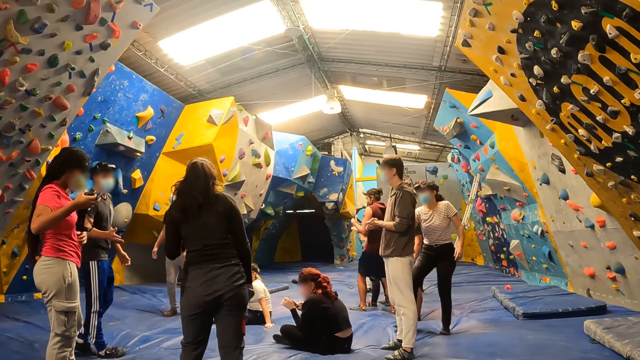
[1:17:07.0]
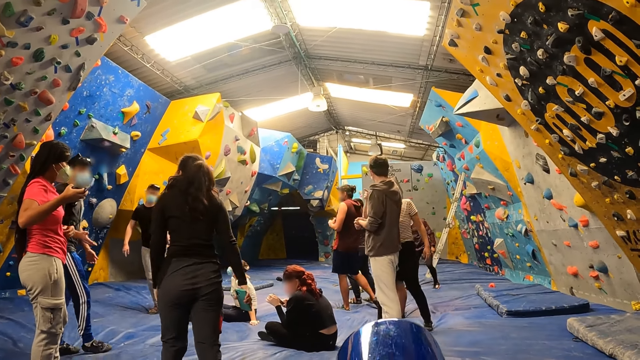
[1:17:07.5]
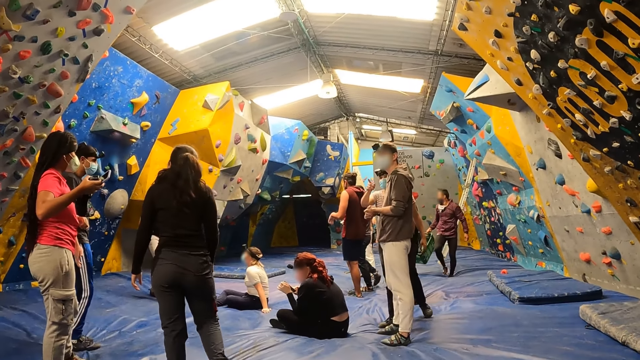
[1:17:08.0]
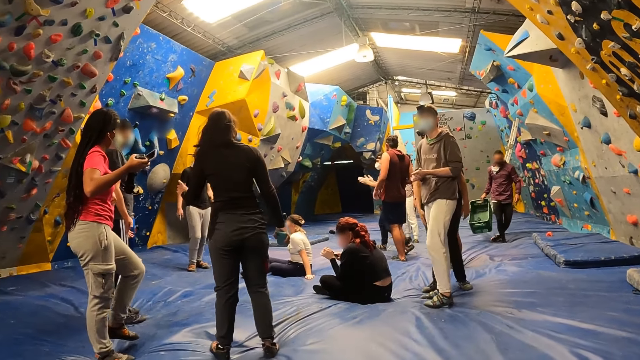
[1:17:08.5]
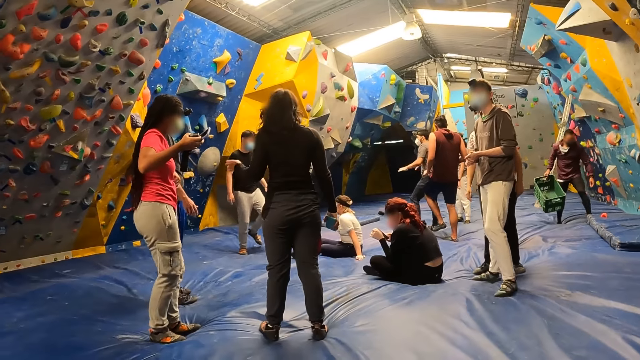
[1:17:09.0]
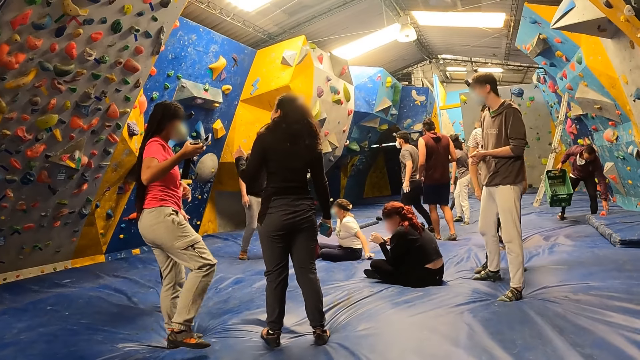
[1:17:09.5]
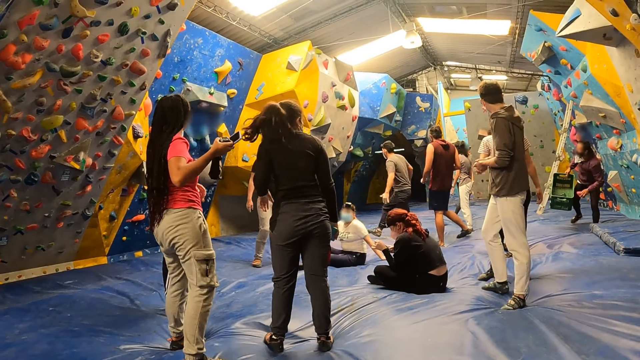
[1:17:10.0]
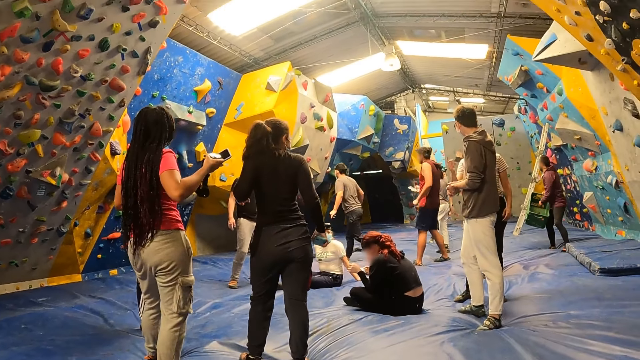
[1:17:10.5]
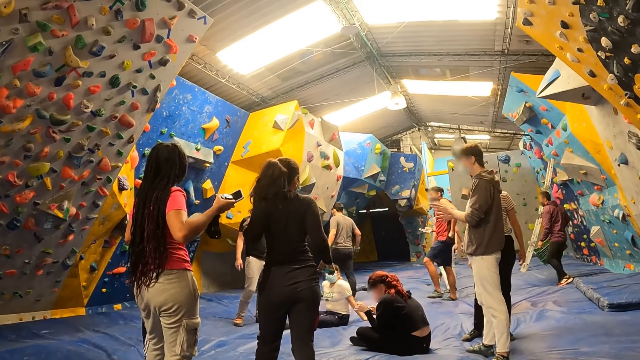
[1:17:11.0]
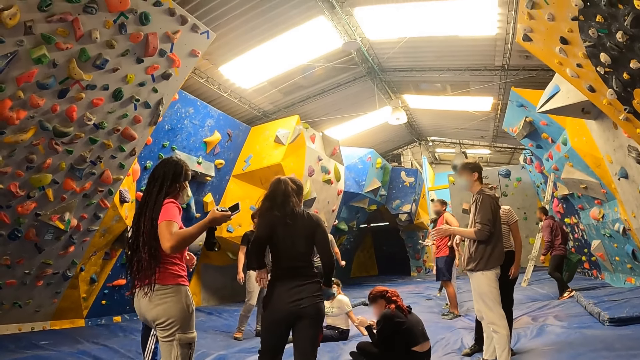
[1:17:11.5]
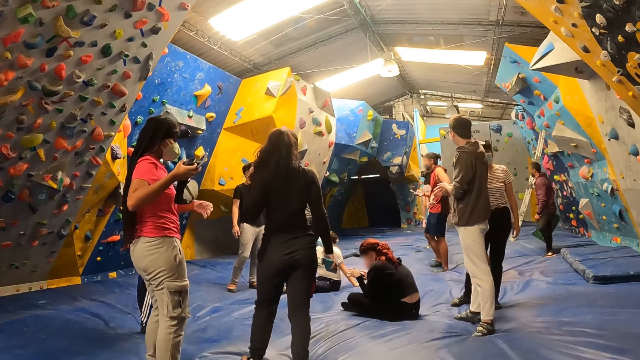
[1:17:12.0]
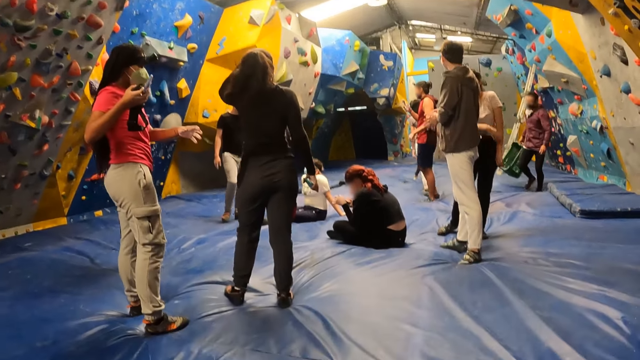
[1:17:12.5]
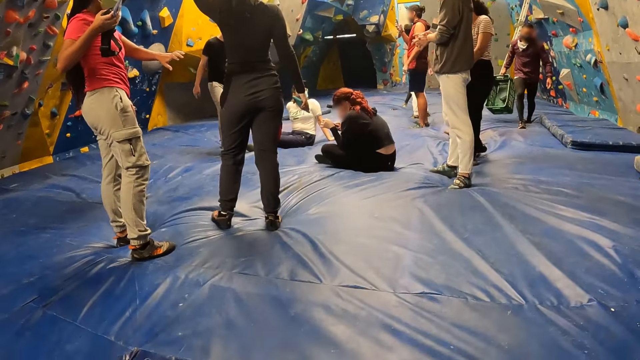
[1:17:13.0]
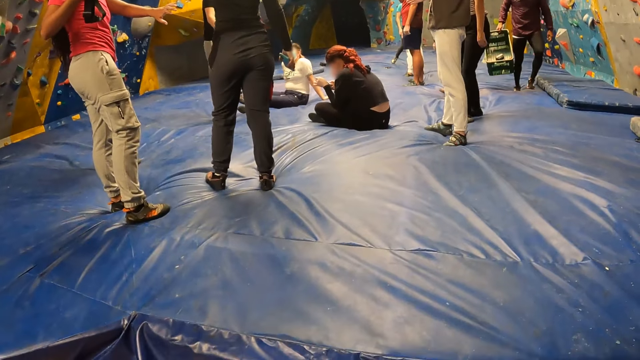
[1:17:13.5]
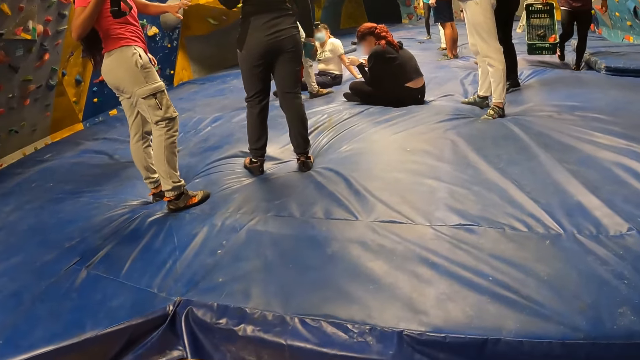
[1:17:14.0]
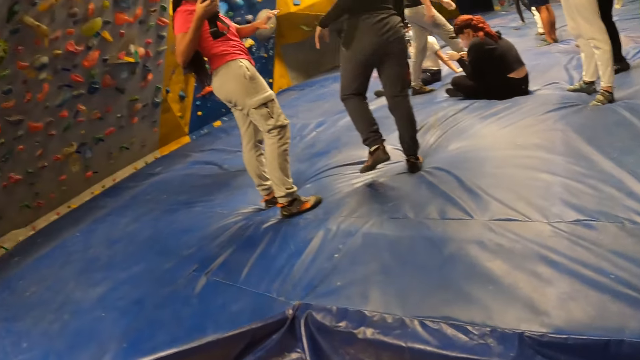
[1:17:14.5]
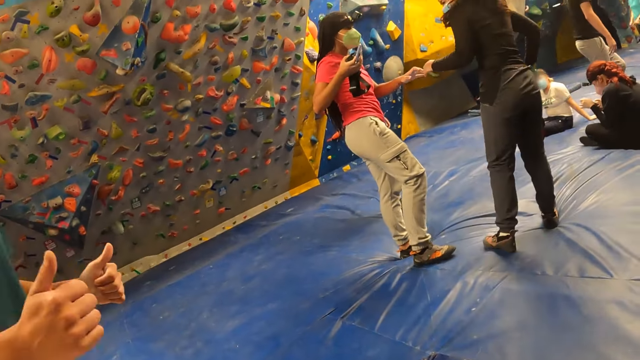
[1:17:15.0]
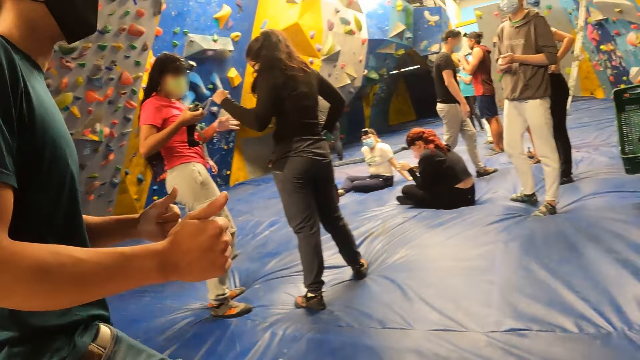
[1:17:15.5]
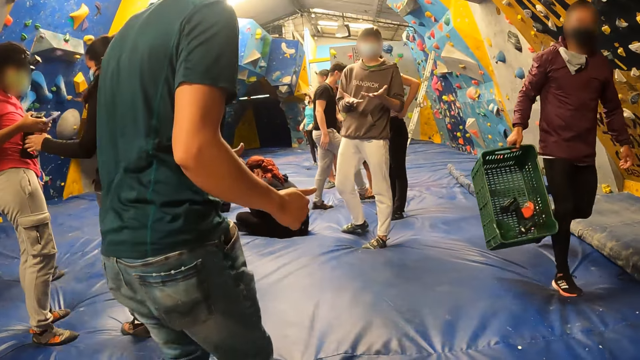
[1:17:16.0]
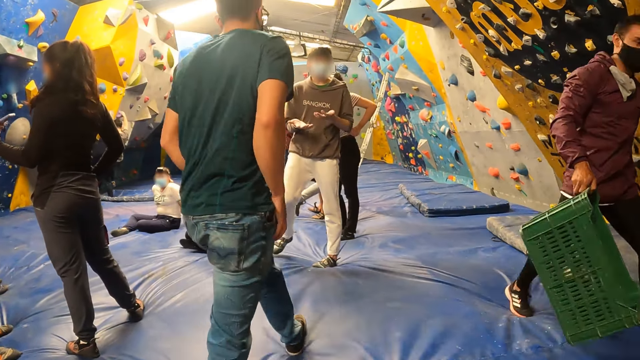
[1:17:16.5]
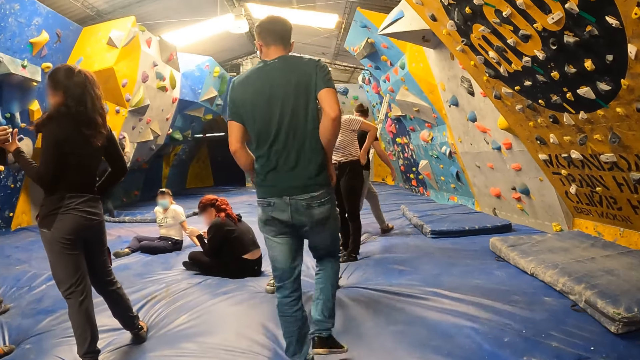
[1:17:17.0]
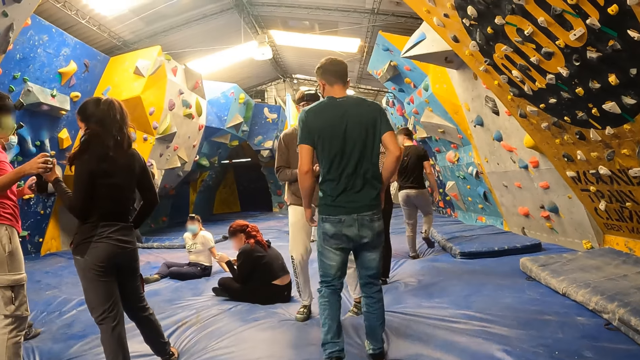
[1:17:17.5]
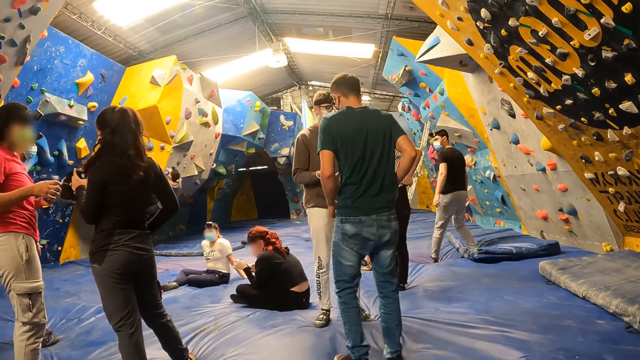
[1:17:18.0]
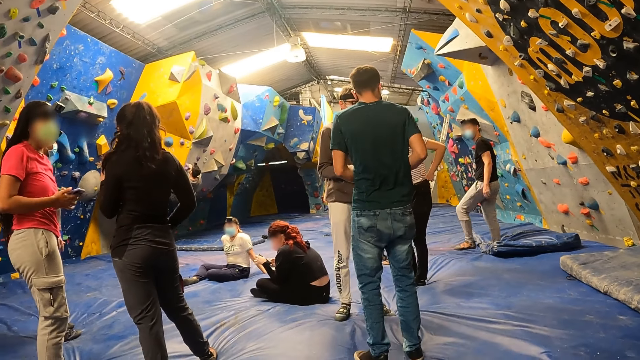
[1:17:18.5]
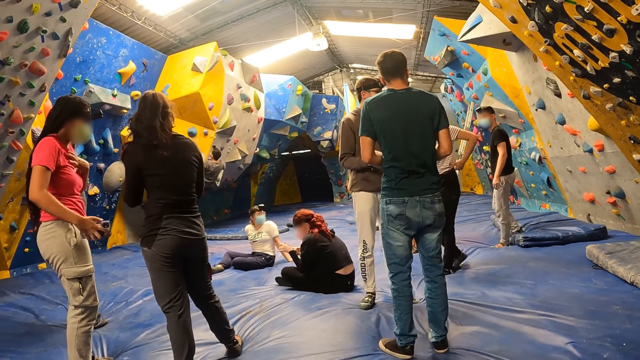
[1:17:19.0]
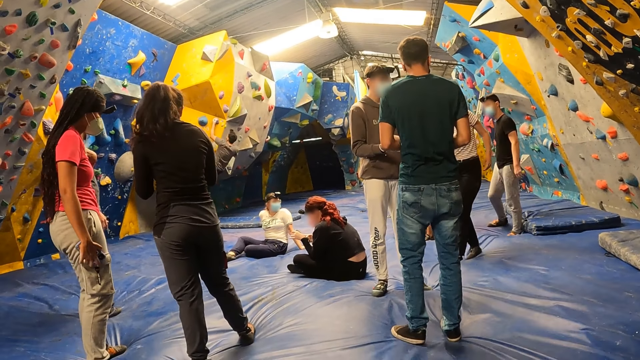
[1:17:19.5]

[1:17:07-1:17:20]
The camera wearer takes a drink. They look on how the activity is going on. They look around the room.

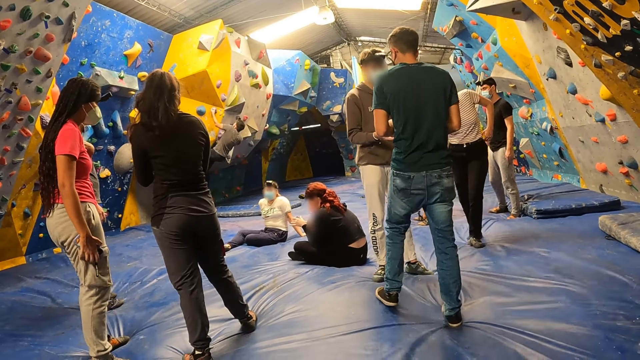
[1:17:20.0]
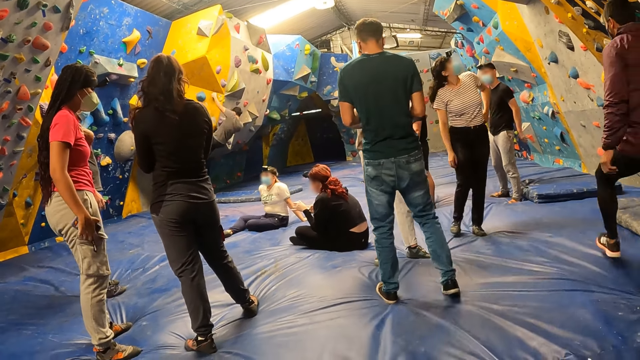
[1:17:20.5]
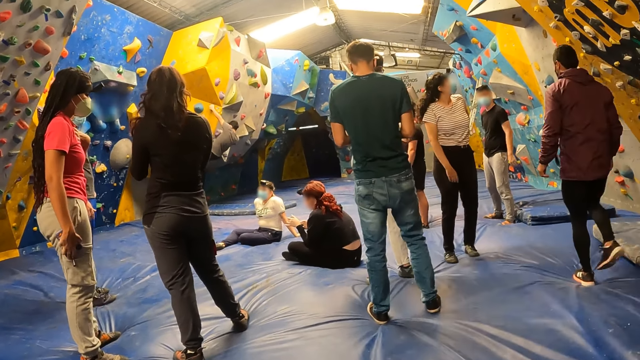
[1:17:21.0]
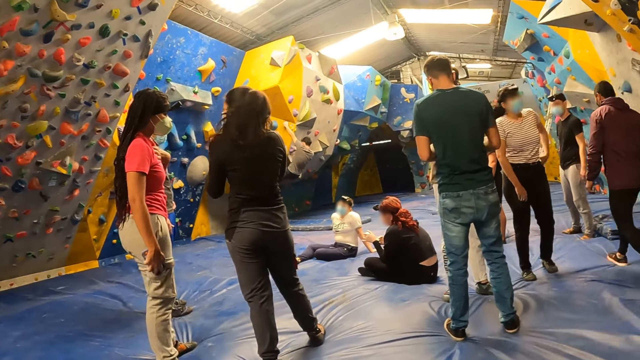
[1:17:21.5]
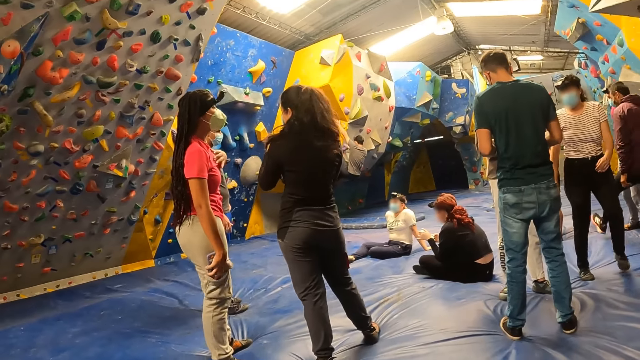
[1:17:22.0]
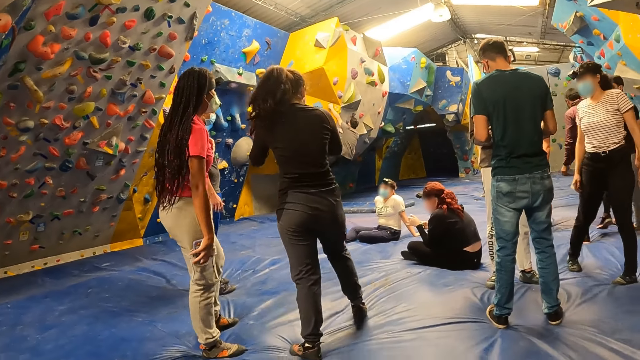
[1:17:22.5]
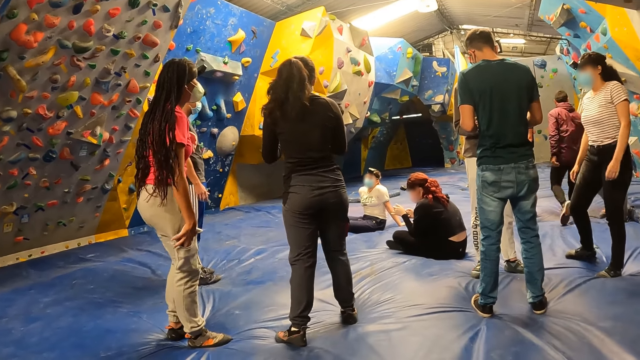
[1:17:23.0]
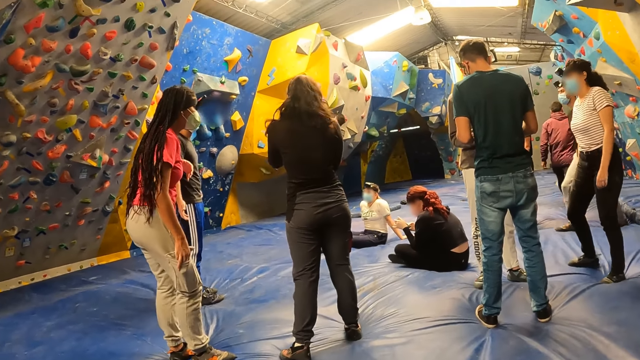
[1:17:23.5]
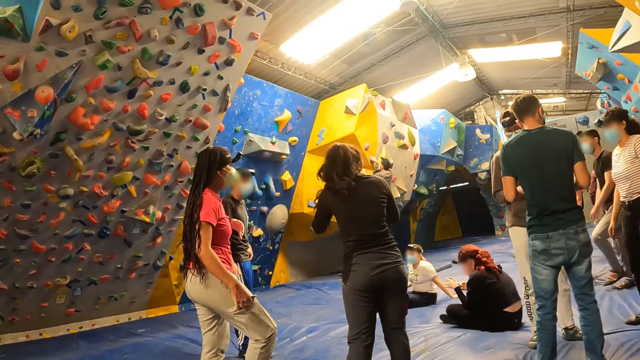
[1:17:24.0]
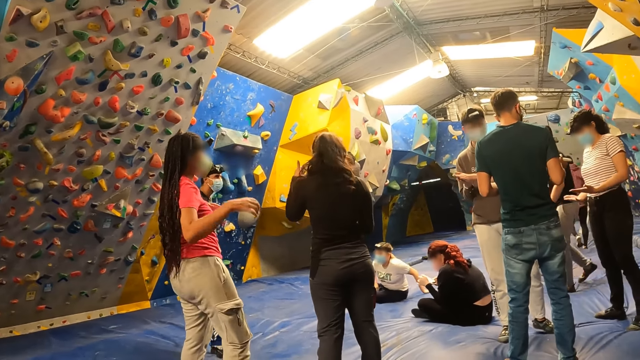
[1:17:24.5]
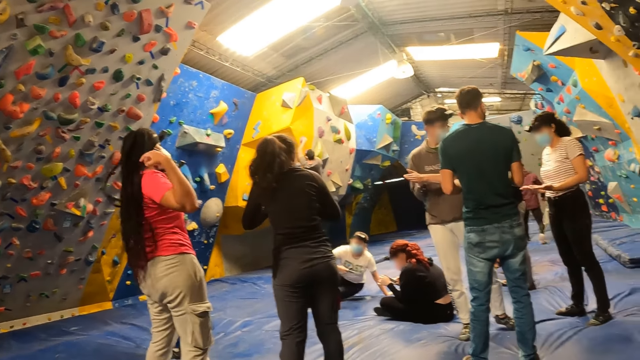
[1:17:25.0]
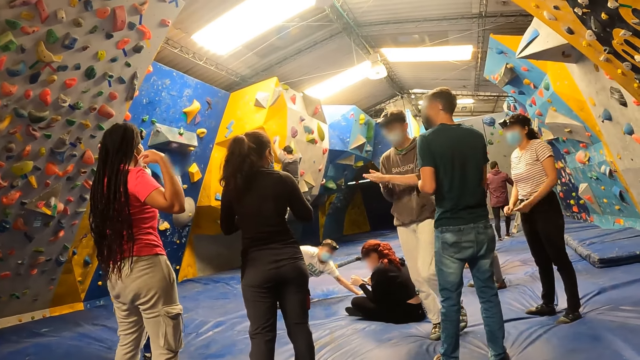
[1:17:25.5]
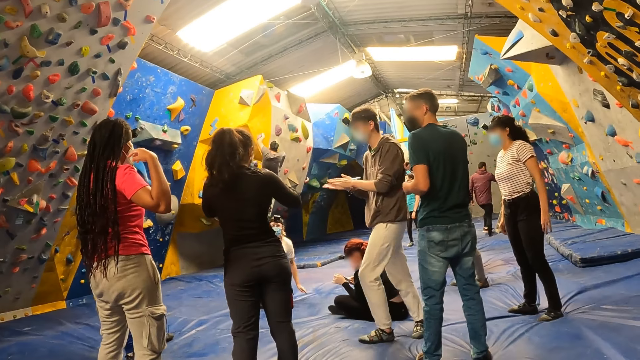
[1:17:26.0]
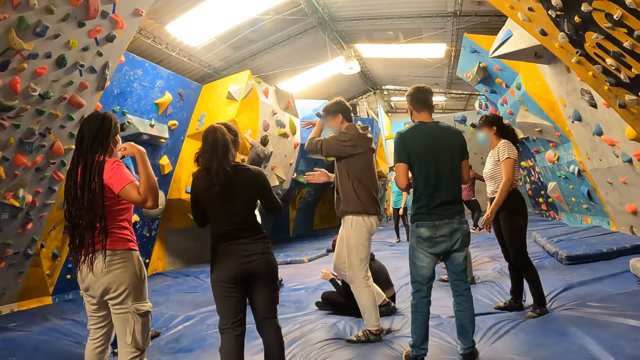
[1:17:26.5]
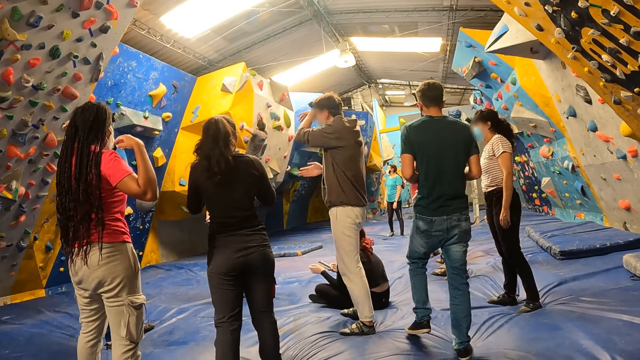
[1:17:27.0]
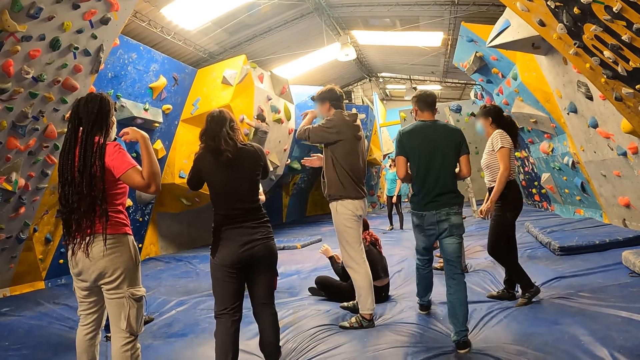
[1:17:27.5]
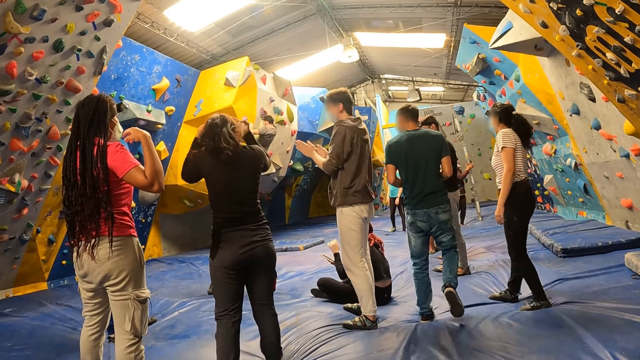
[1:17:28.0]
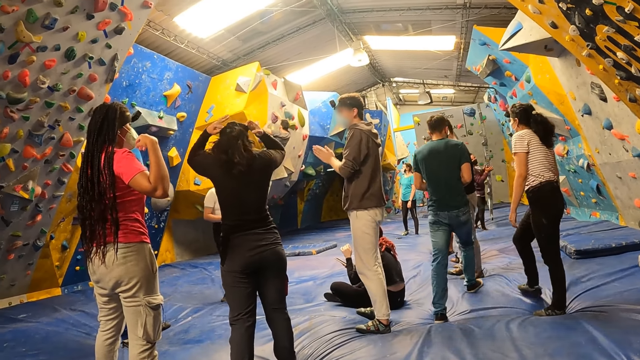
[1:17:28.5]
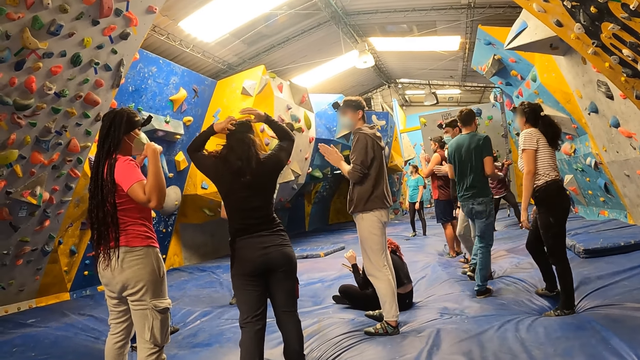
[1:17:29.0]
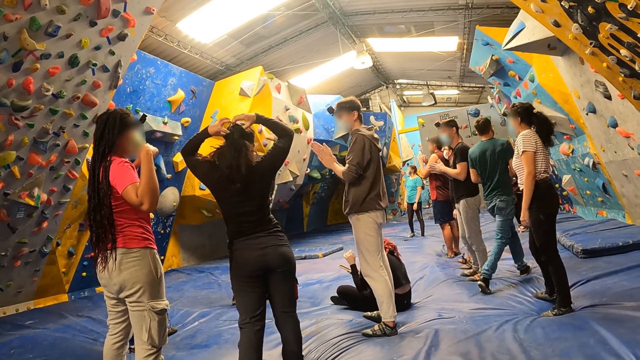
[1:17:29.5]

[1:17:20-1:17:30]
The camera wearer looks around the room.
